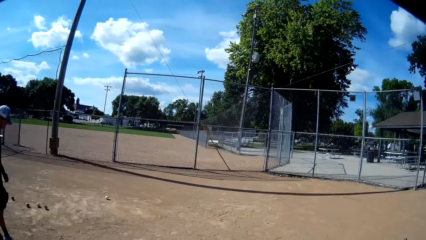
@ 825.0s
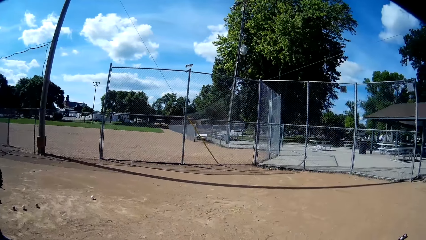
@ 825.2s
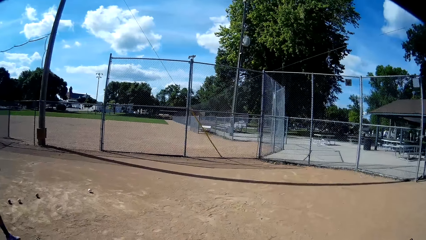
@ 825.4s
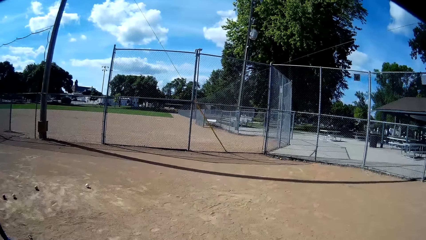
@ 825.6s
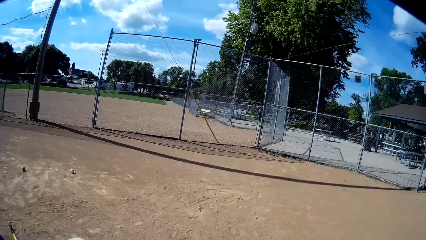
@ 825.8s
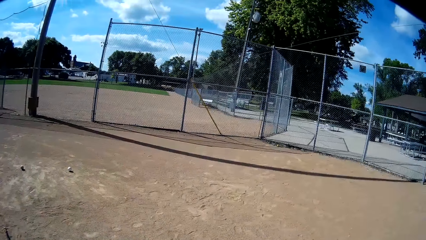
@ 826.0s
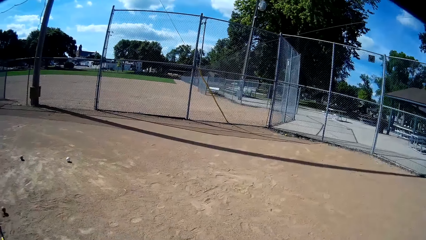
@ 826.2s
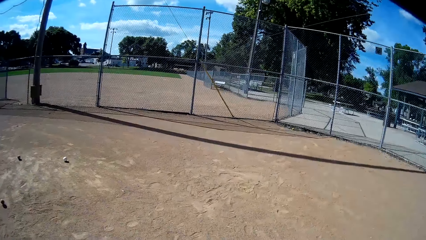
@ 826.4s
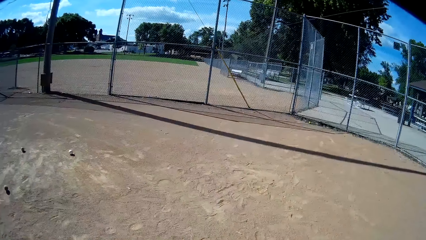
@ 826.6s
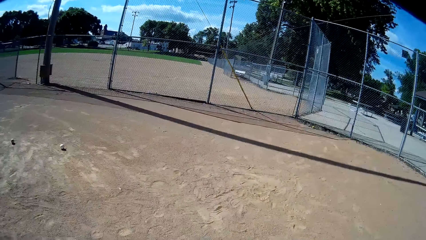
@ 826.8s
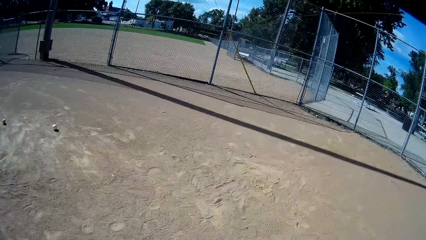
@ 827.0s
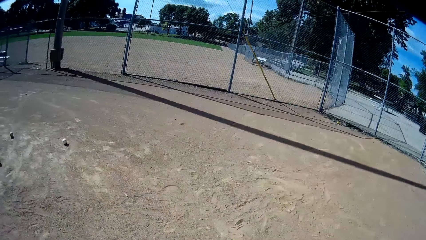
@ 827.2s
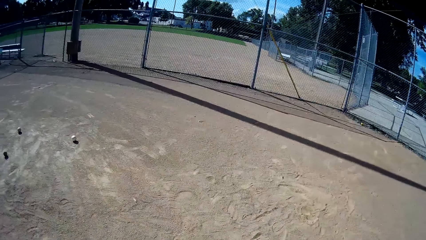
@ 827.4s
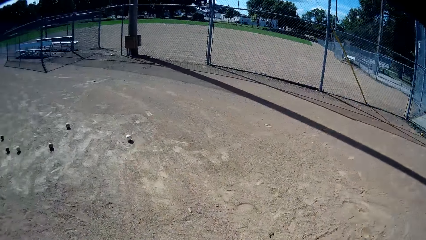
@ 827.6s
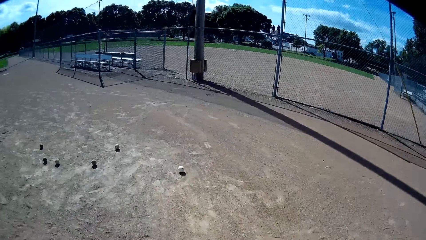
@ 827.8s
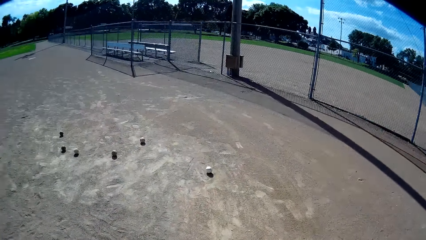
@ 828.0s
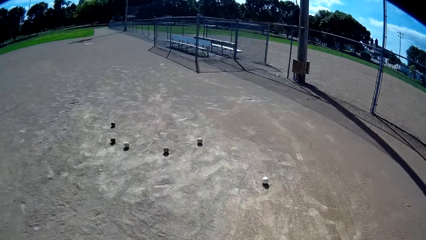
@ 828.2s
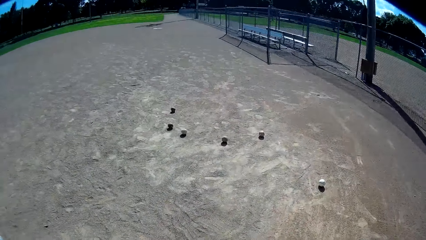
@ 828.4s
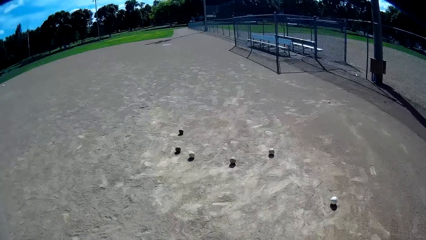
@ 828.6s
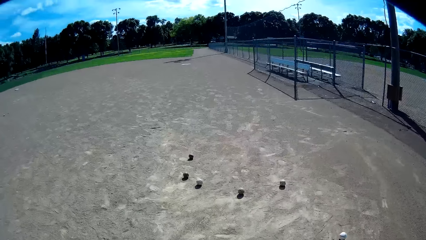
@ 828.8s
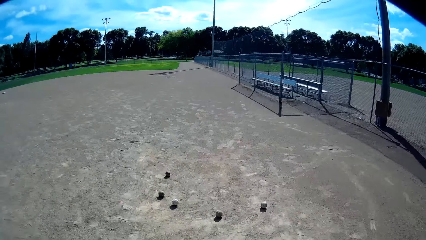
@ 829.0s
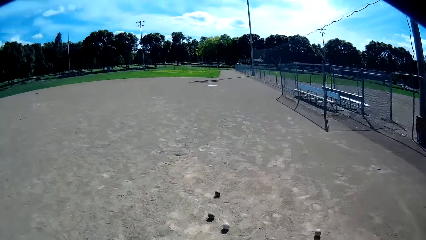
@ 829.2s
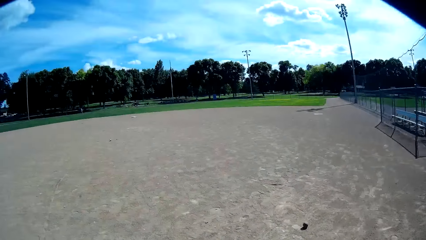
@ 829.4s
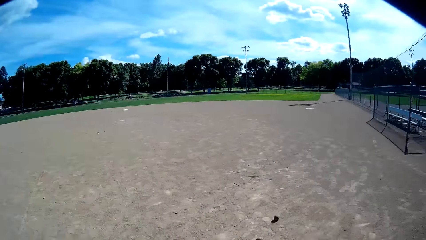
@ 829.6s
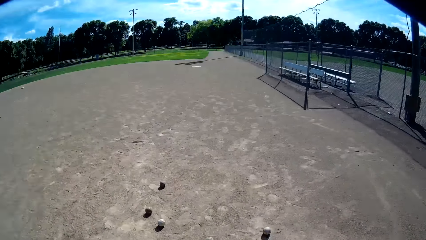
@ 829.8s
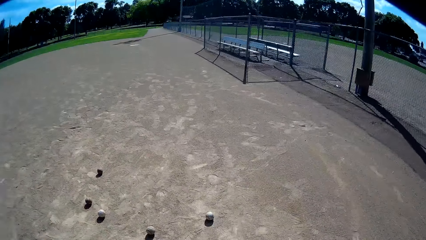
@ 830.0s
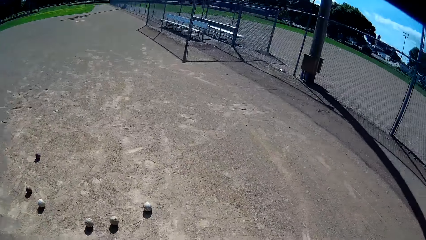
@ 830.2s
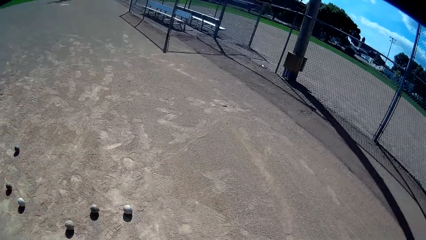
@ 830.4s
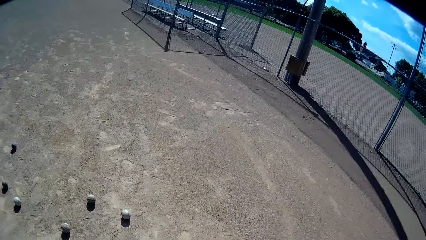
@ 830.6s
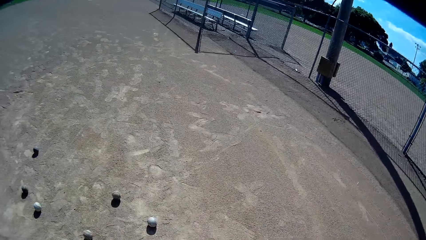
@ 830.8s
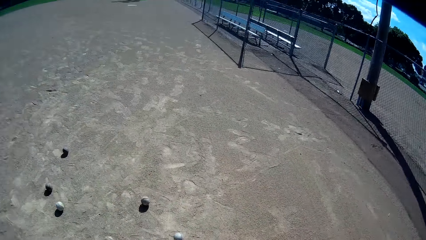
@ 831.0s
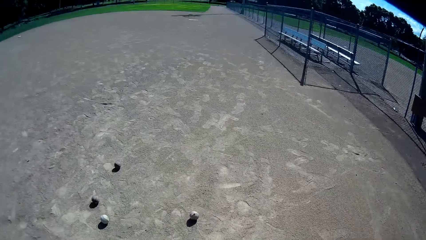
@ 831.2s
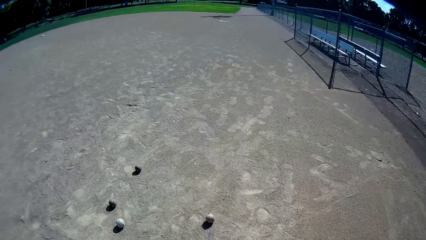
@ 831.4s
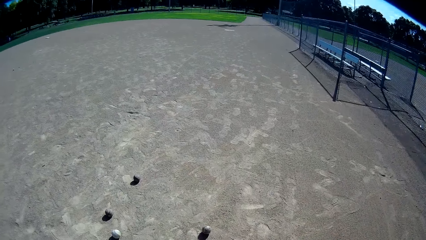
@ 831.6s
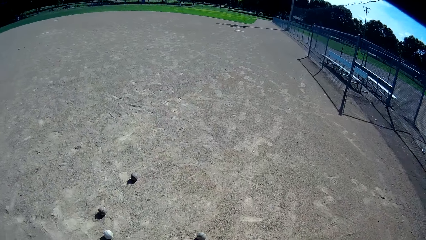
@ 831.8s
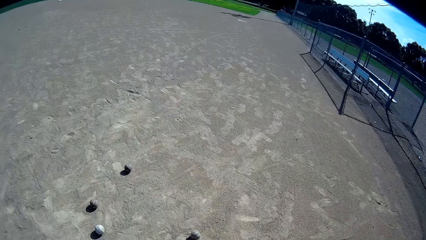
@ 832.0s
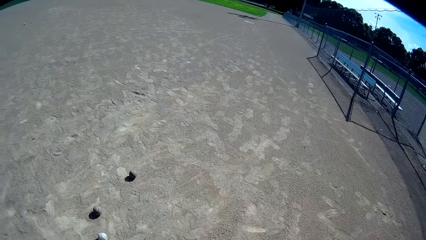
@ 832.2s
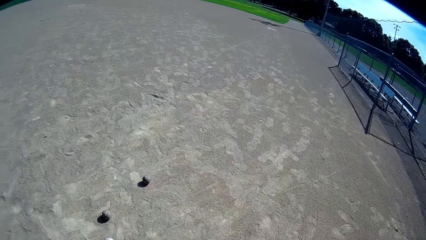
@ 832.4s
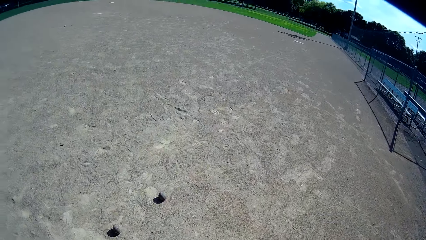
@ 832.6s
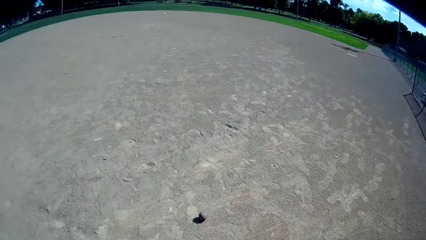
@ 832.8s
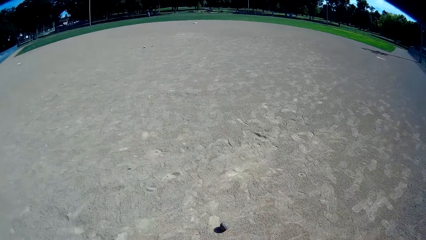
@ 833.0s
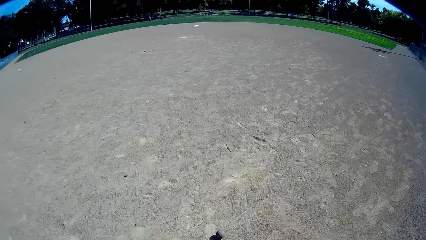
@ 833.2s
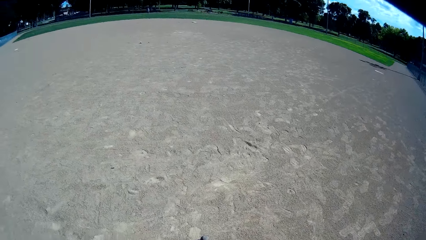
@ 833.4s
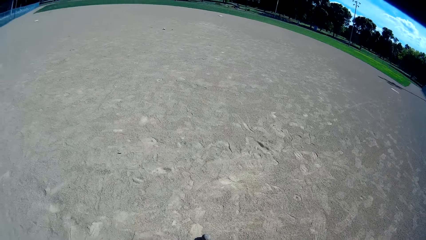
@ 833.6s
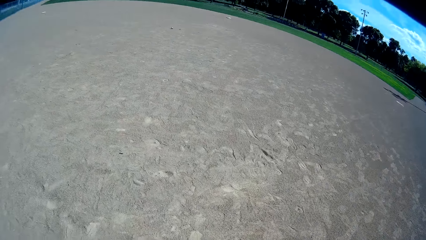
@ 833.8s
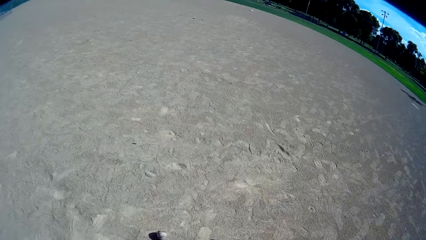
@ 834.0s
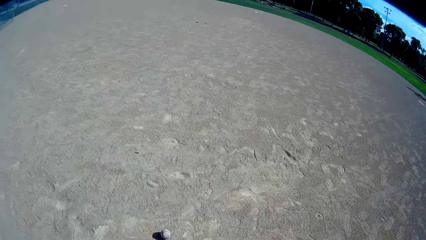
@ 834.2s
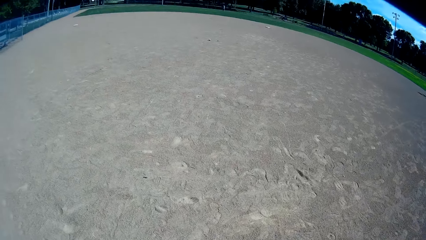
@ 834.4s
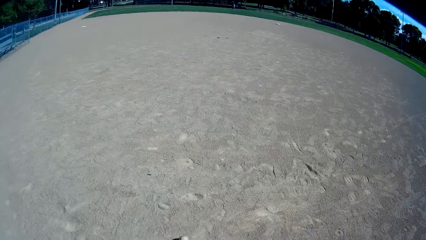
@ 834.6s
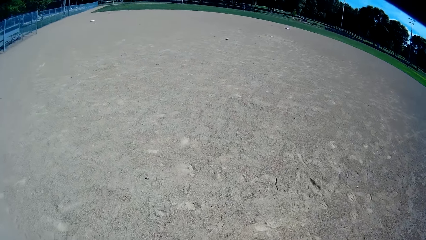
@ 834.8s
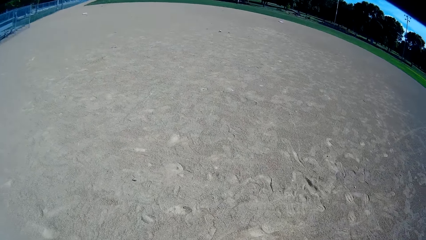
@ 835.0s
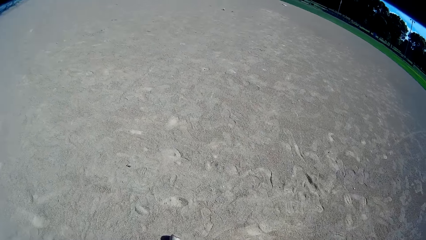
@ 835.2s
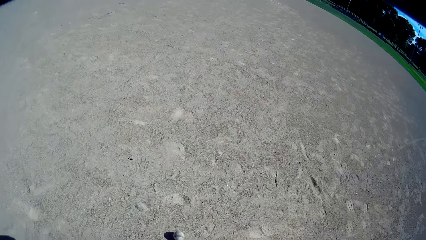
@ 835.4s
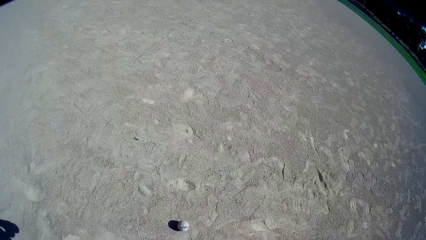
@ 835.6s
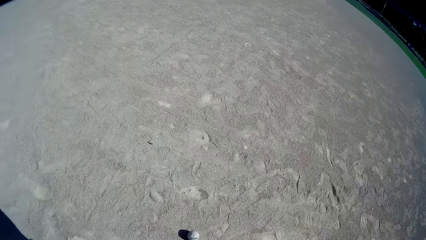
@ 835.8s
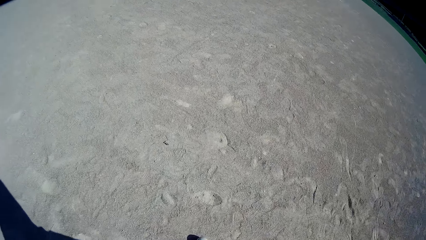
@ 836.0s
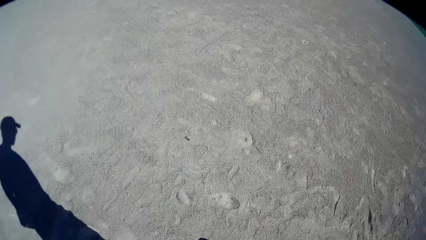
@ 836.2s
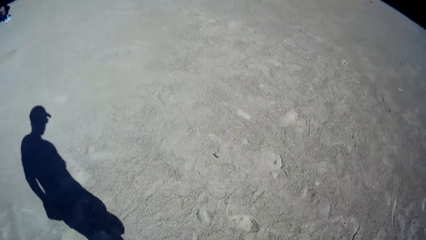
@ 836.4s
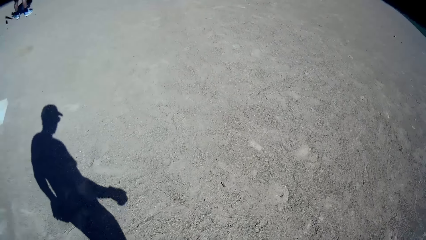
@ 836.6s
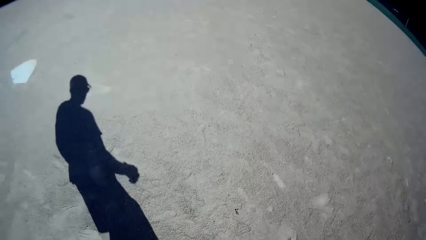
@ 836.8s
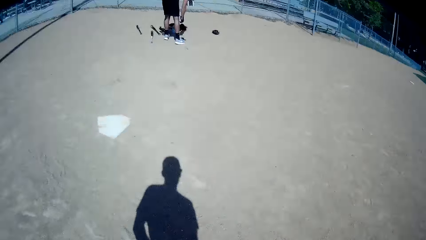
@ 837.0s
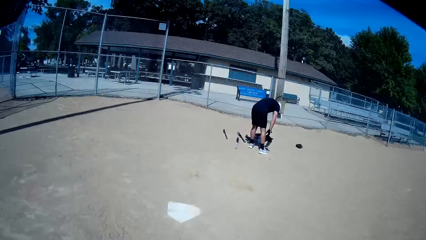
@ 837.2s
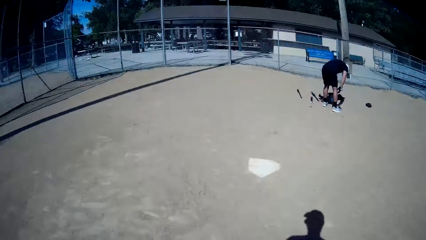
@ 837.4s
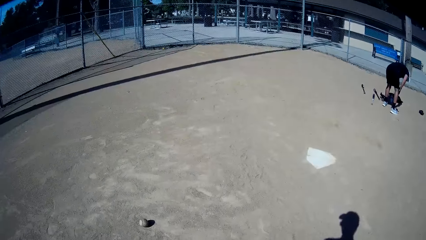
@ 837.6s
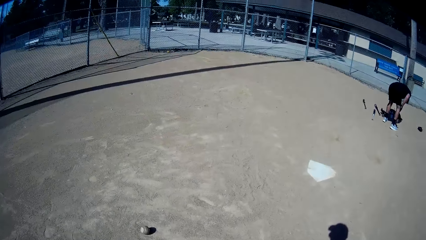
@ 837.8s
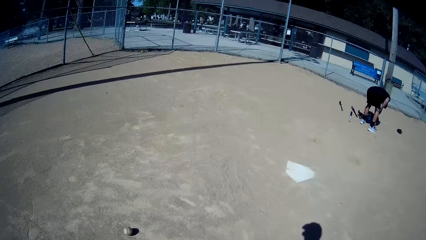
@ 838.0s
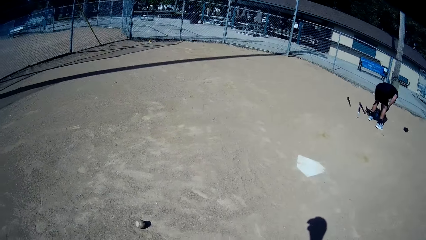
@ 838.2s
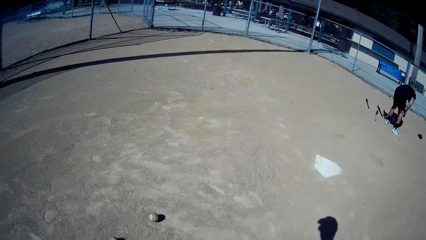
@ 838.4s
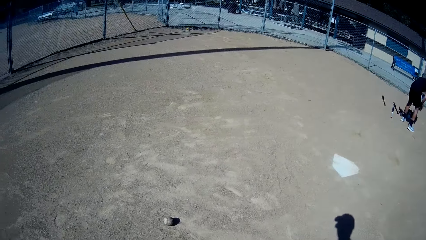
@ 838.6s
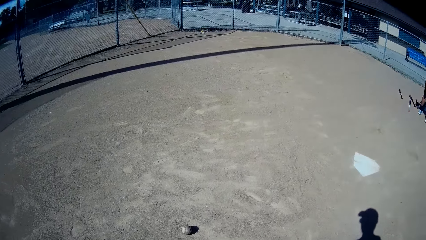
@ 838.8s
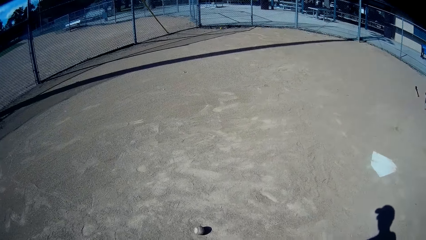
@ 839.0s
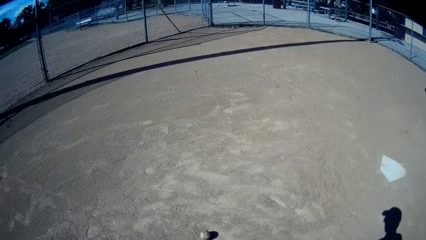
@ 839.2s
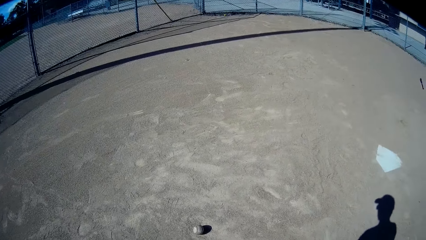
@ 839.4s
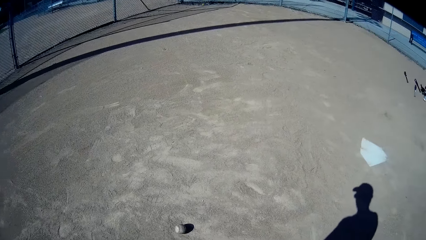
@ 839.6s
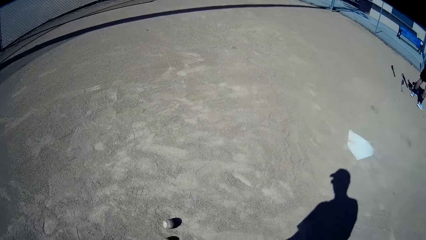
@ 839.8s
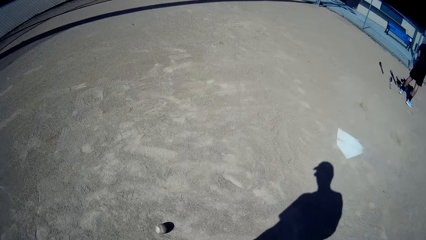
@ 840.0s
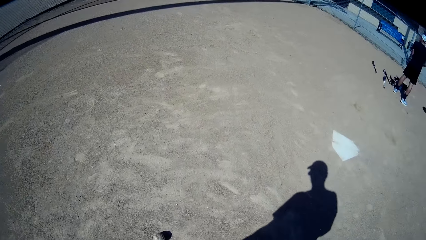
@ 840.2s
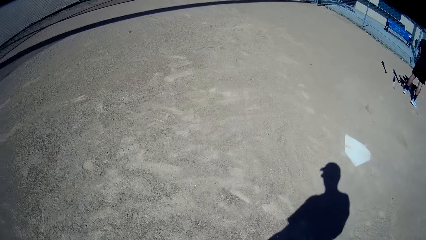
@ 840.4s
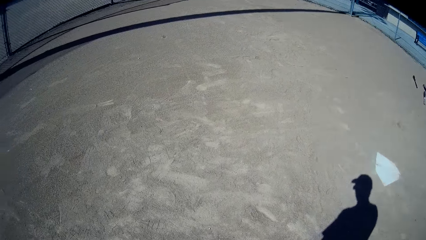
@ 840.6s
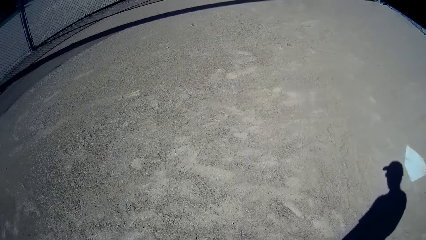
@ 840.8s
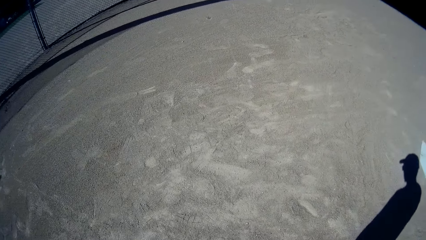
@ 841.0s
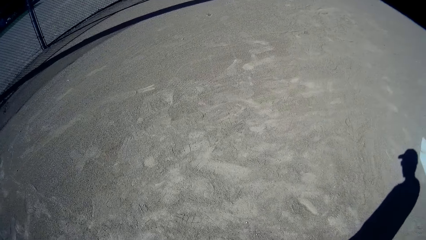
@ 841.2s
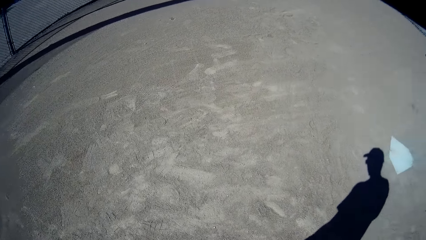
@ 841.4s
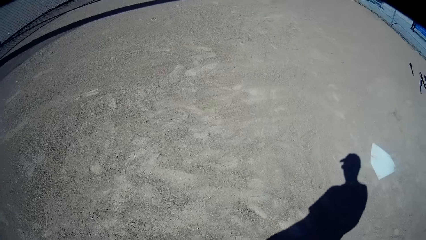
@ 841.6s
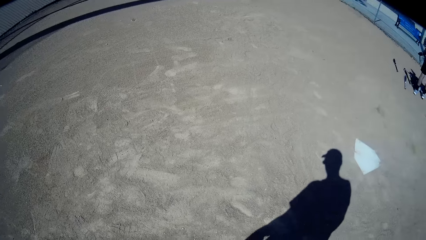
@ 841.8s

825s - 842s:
The camera wearer walks towards the baseballs on the floor.
